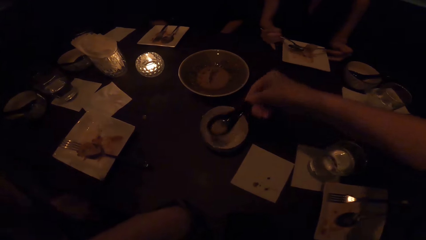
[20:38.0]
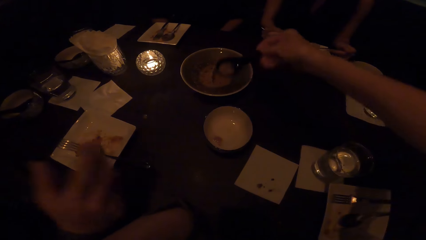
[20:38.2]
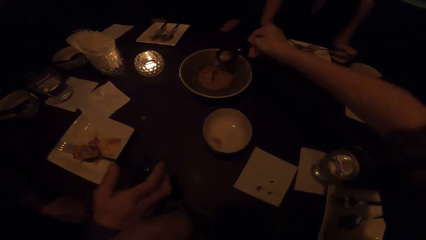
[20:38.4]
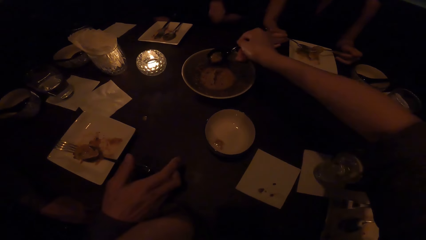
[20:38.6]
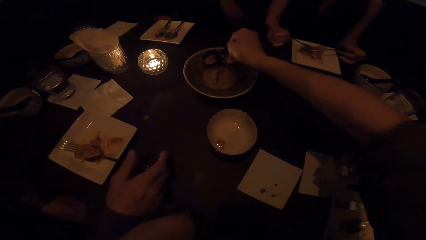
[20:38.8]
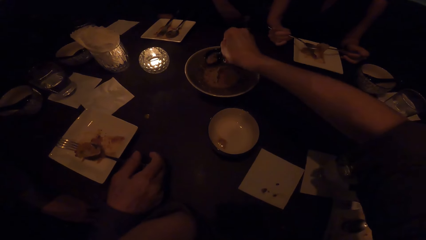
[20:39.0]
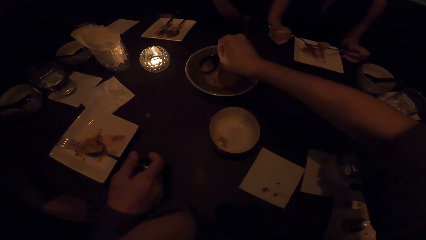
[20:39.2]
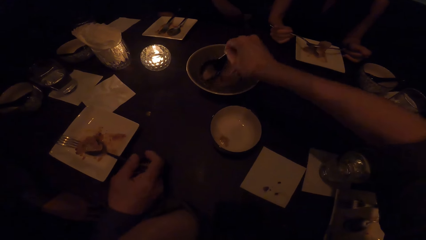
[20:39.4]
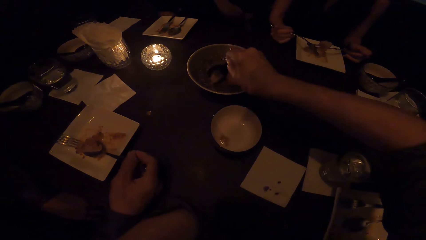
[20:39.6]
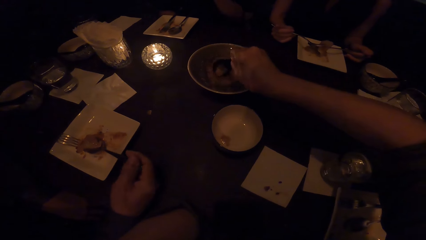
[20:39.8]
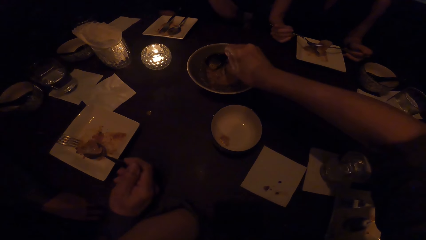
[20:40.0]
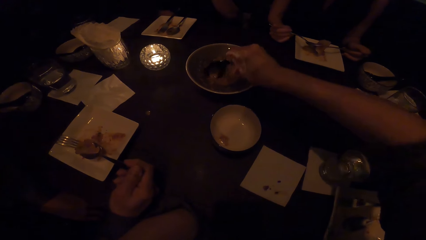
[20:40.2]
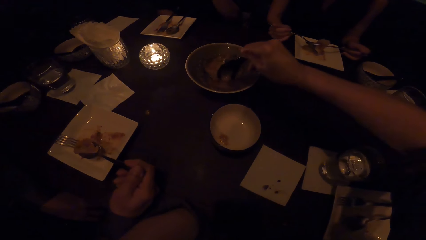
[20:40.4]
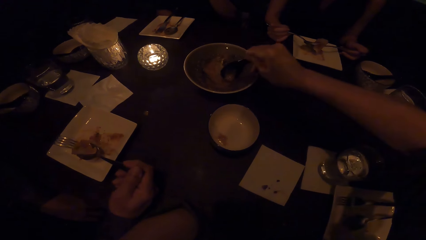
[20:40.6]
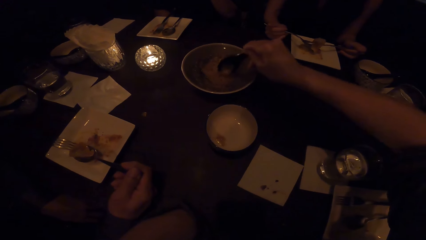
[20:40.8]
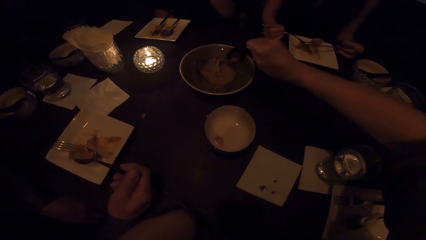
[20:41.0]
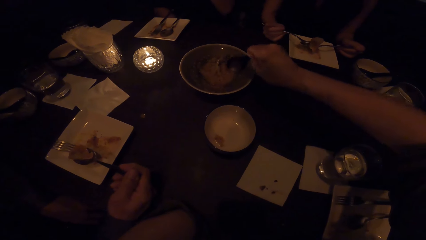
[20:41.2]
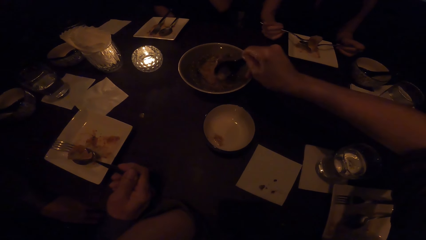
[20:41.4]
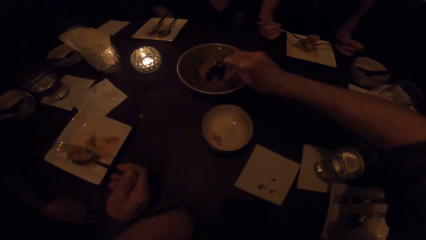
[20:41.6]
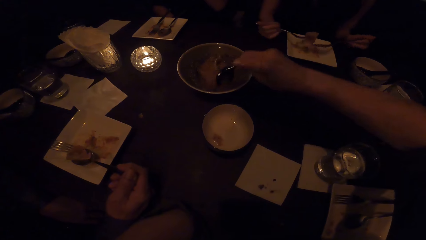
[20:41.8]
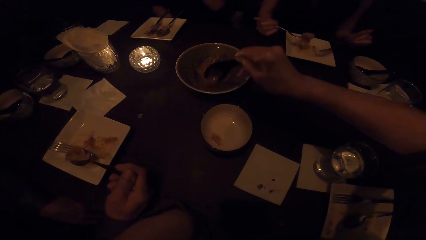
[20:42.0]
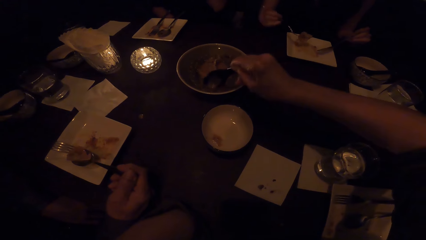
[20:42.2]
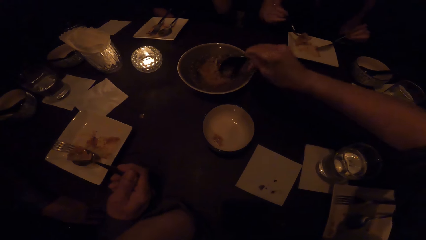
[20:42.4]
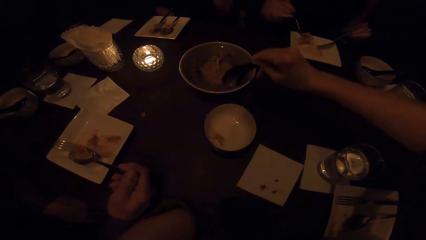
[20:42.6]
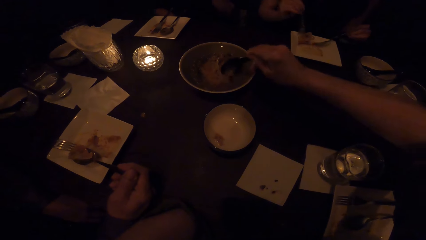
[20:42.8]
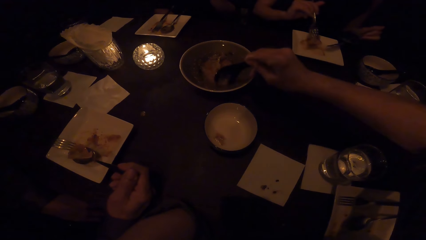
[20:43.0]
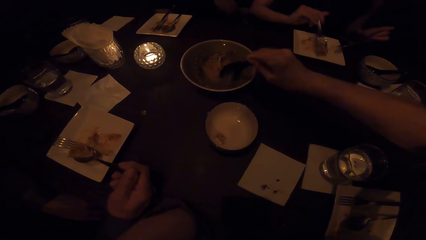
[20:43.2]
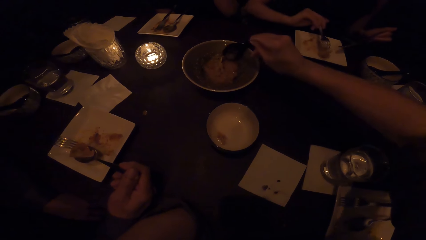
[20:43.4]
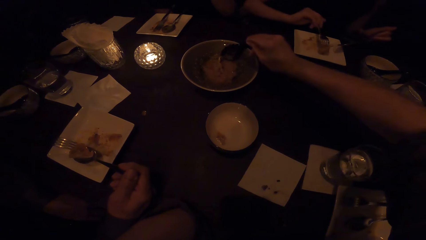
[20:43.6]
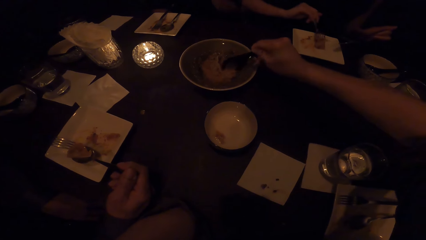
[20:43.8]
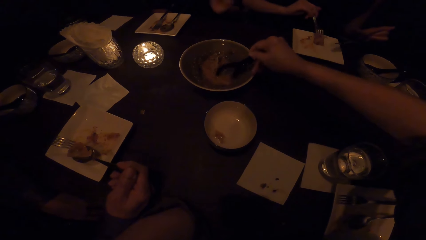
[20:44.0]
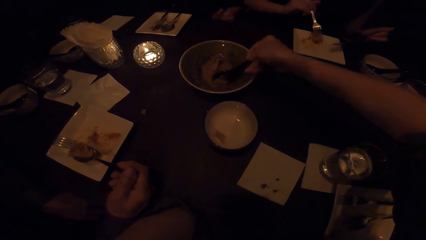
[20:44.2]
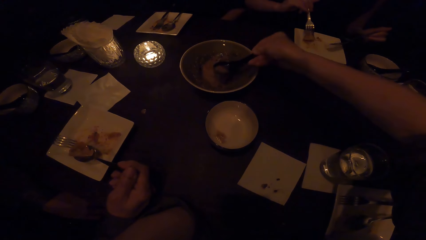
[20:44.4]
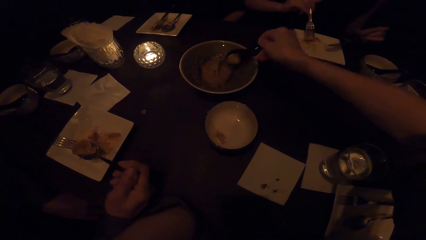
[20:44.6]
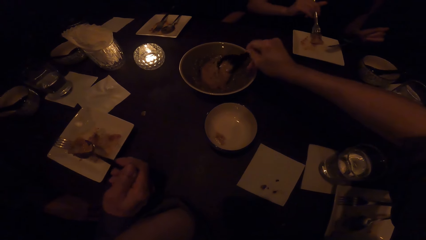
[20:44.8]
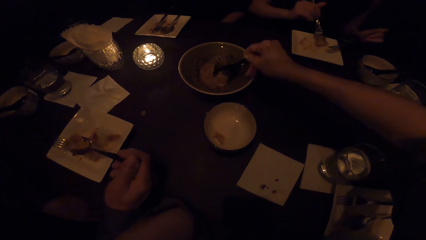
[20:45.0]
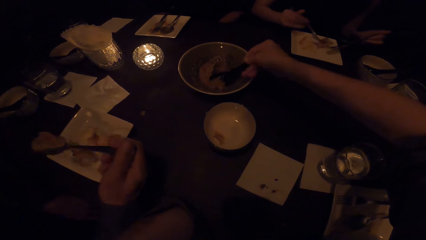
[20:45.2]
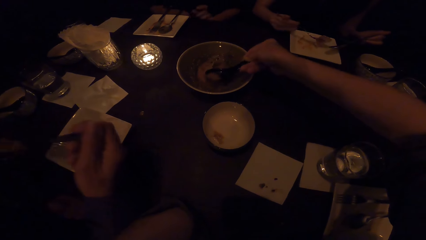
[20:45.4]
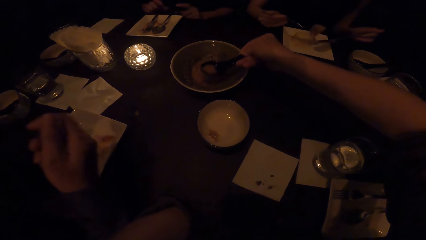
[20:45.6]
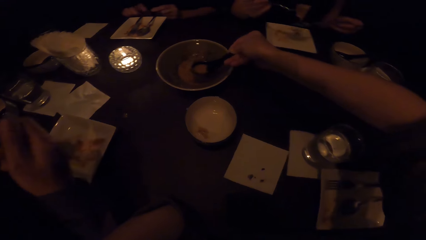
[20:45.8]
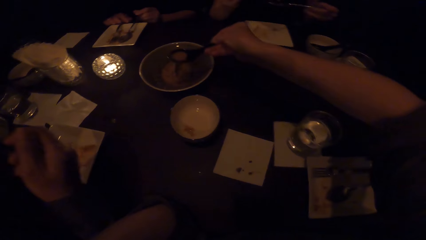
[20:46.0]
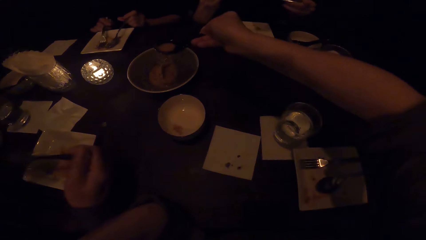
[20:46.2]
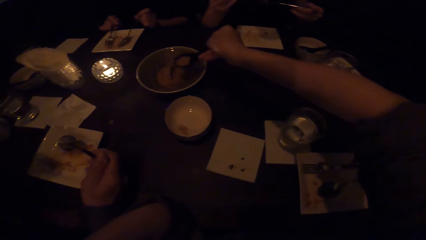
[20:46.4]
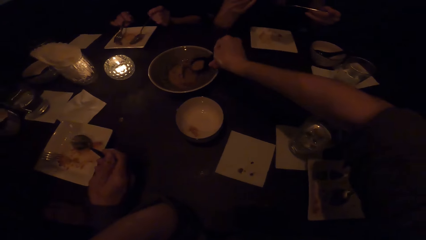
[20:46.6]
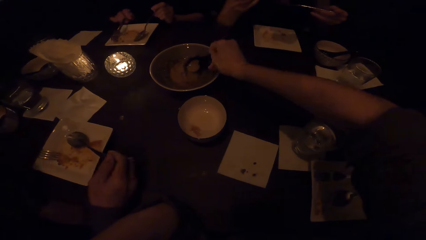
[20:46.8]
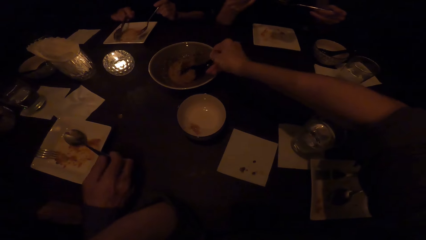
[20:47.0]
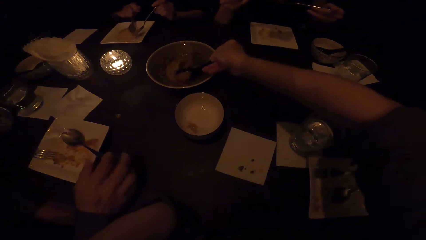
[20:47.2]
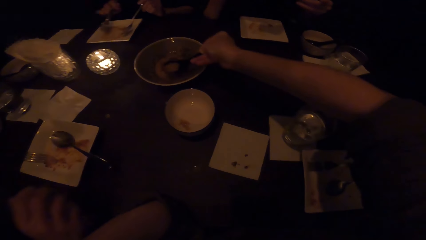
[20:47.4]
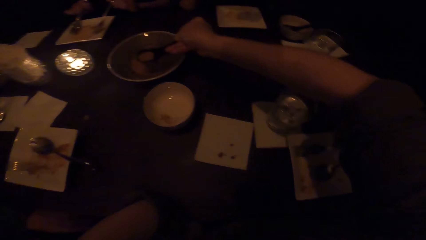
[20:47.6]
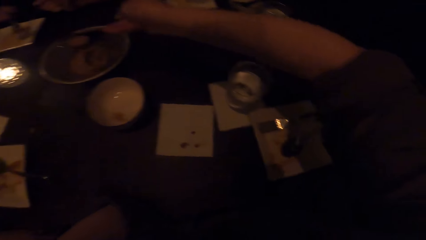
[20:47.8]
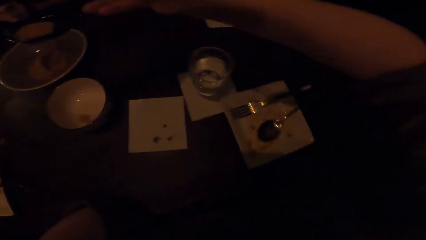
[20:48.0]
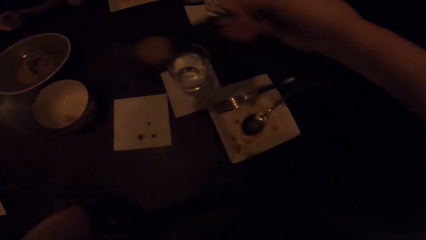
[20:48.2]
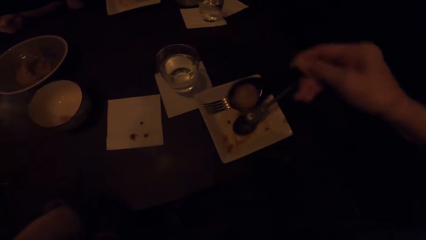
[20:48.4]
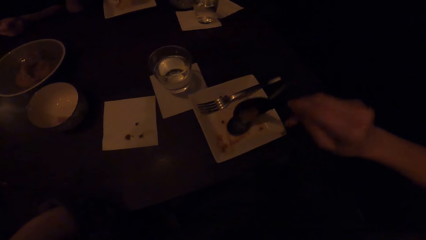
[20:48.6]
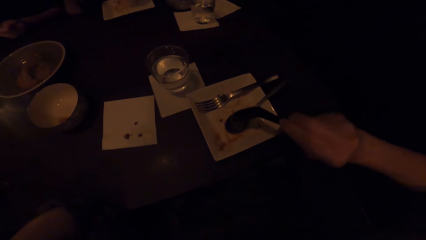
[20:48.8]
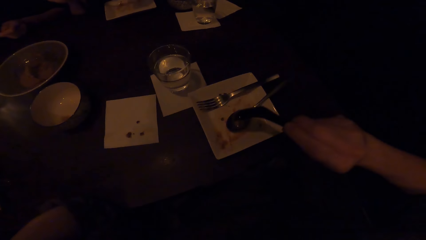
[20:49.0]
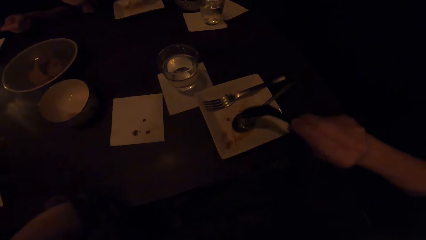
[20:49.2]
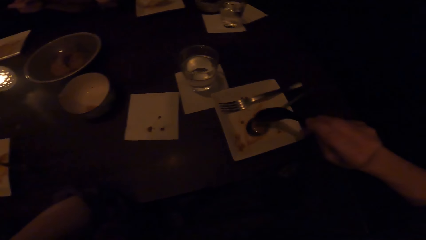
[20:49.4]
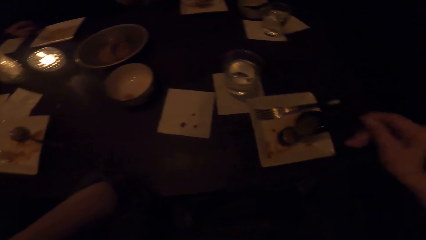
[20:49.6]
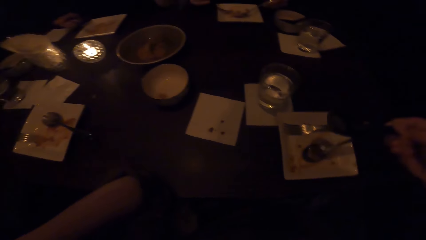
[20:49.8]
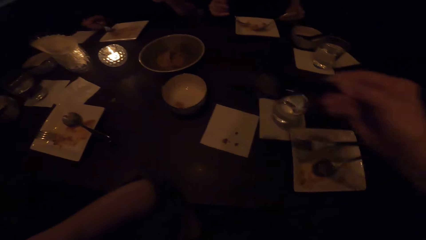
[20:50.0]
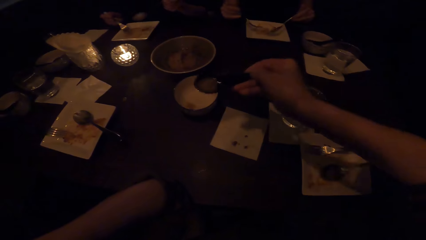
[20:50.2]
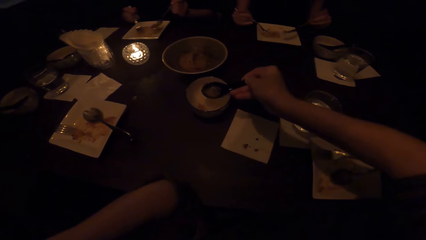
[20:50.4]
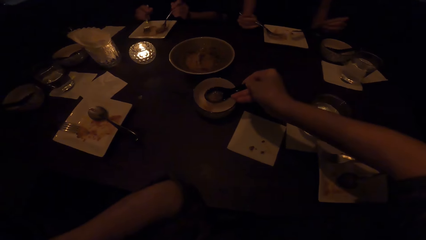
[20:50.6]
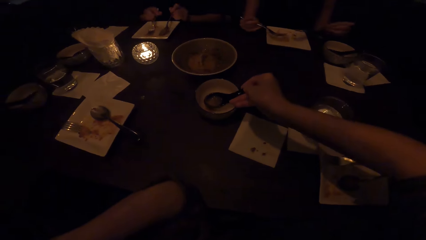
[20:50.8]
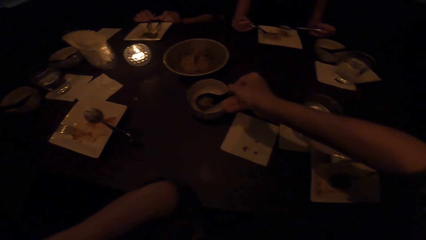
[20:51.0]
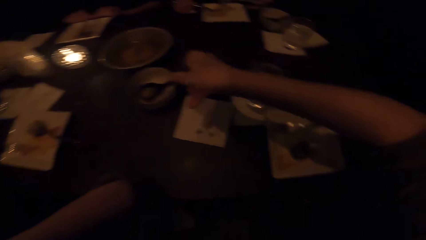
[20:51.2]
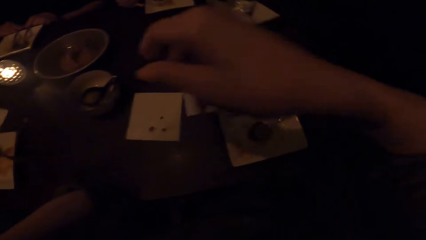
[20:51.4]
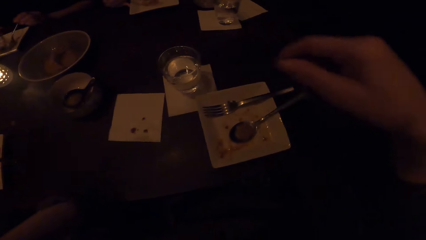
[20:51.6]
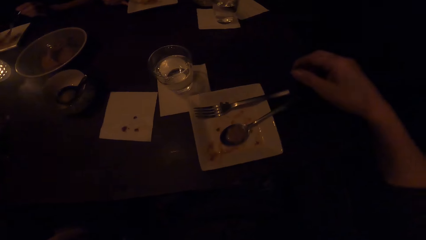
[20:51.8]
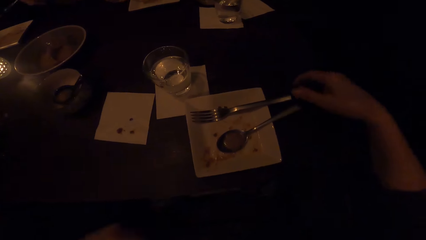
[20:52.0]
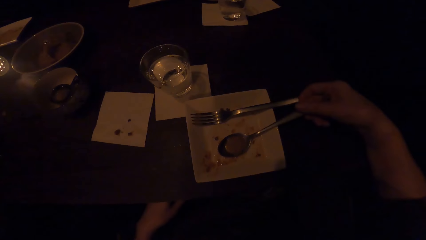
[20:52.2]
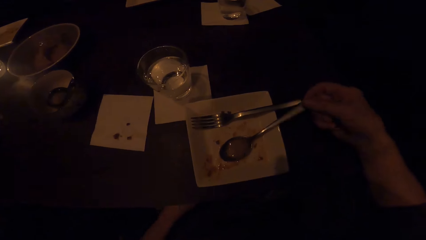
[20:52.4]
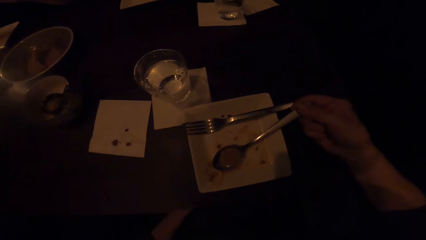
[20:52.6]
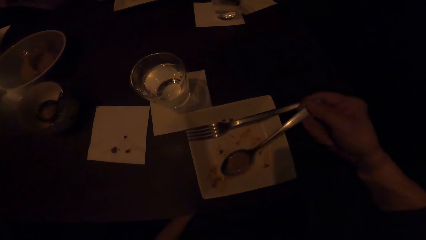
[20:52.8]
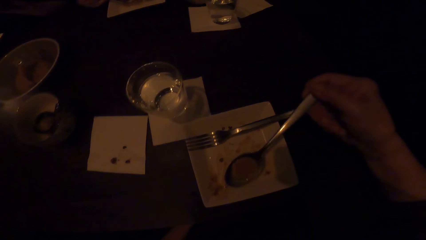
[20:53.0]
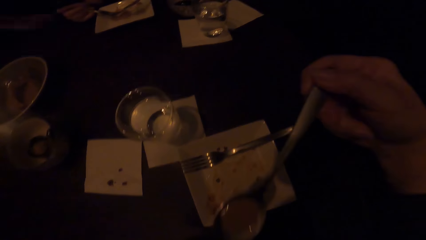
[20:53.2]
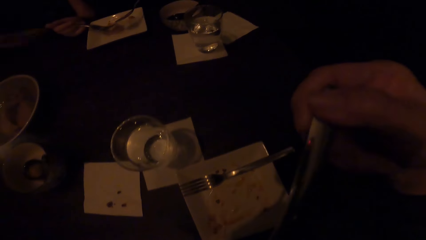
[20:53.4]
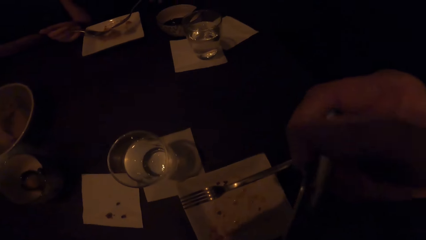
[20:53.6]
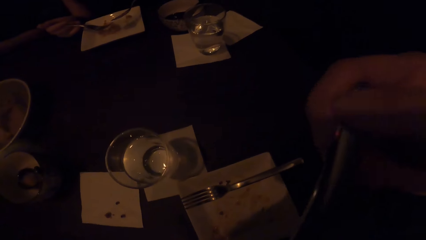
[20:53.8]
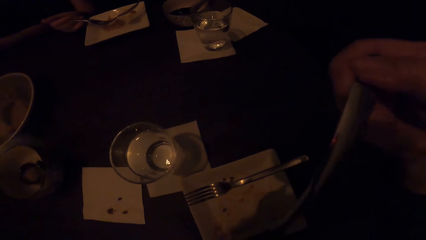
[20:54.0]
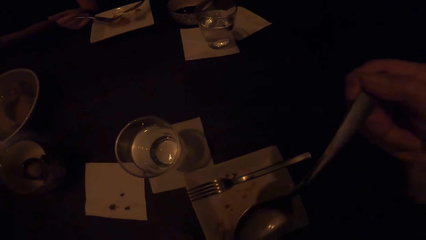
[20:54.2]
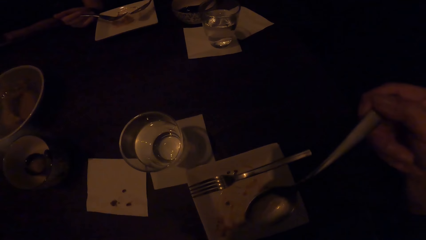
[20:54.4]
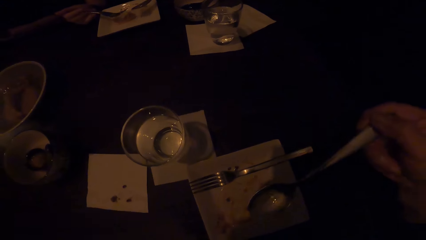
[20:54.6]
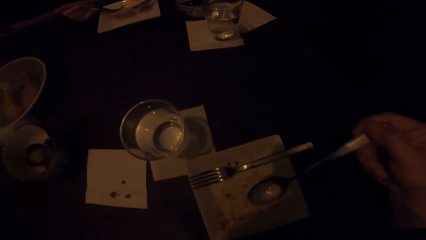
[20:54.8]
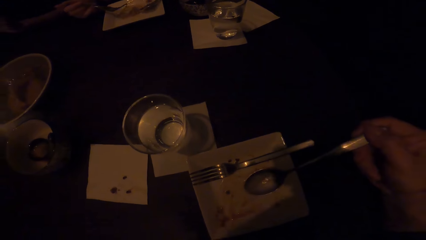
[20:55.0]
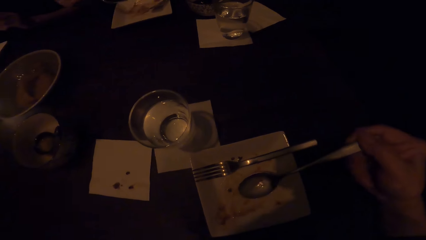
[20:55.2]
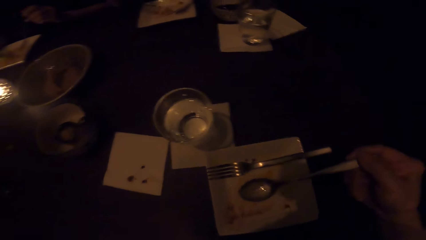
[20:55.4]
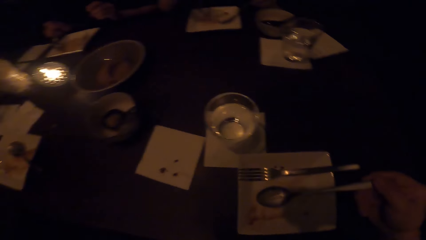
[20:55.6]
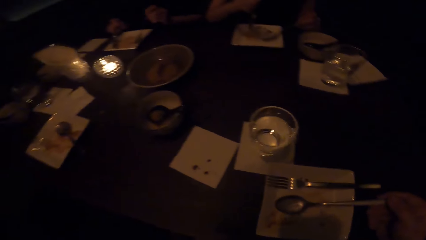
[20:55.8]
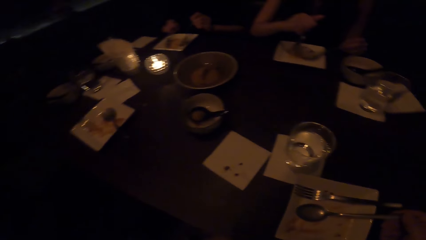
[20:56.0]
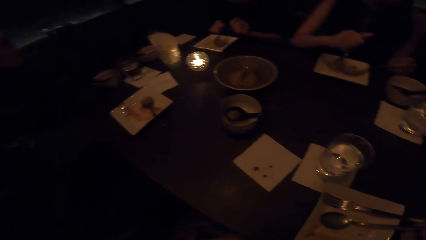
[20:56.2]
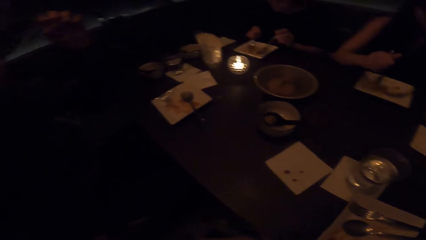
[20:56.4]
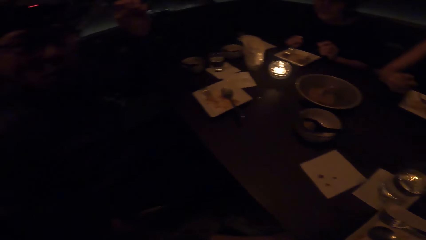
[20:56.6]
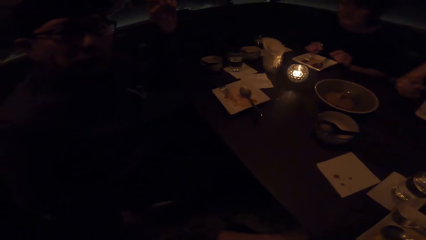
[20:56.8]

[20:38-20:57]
The camera wearer adds soup to her plate. They serve themselves. They put the serving spoon in the bowl. They take the soup with the spoon.
